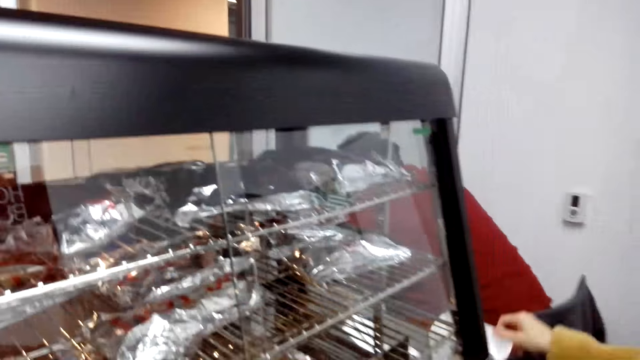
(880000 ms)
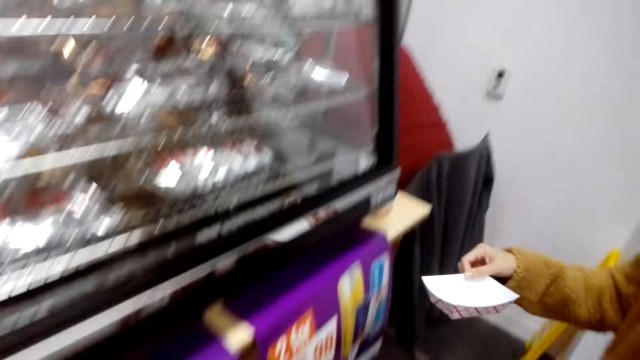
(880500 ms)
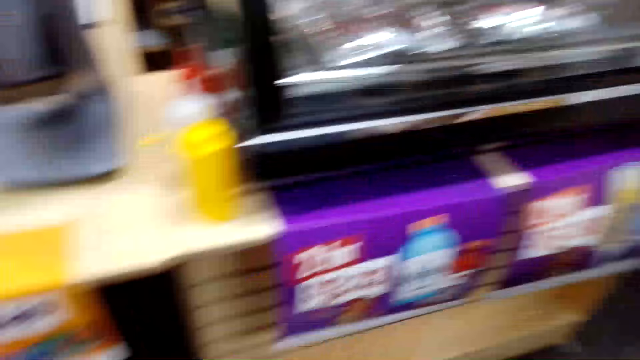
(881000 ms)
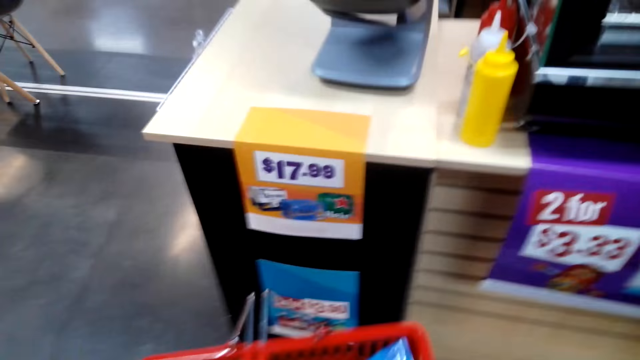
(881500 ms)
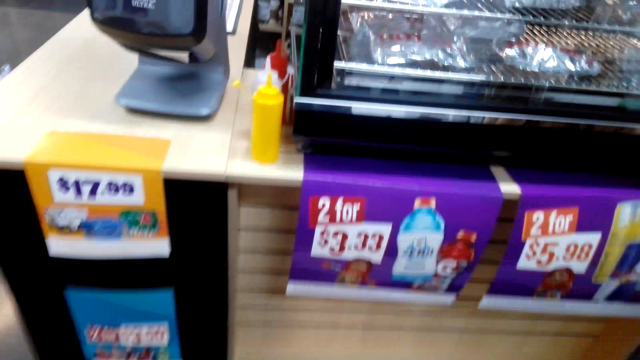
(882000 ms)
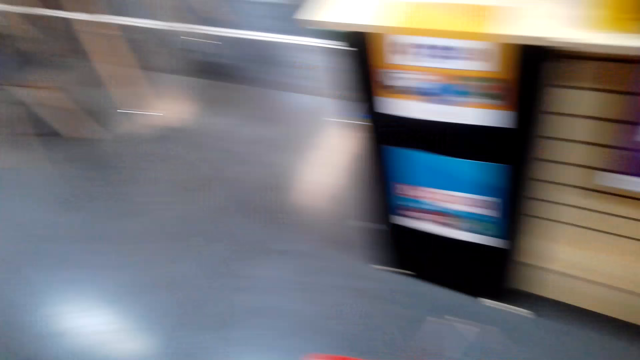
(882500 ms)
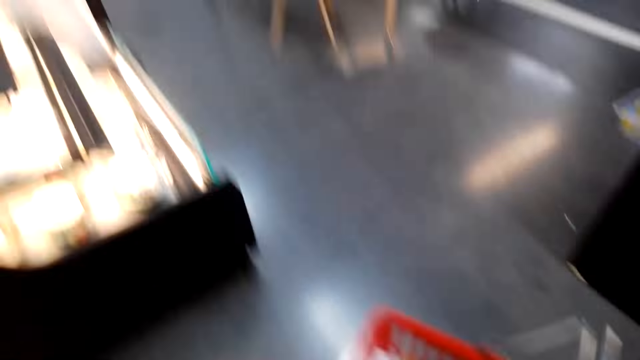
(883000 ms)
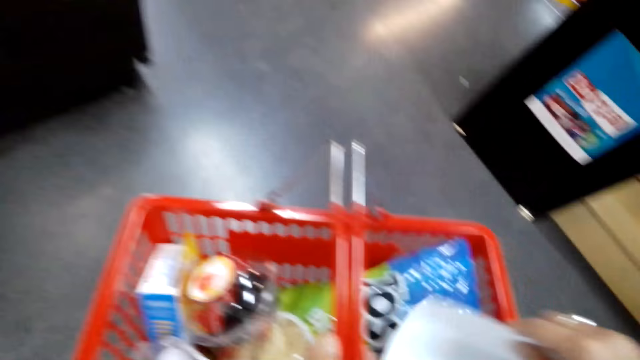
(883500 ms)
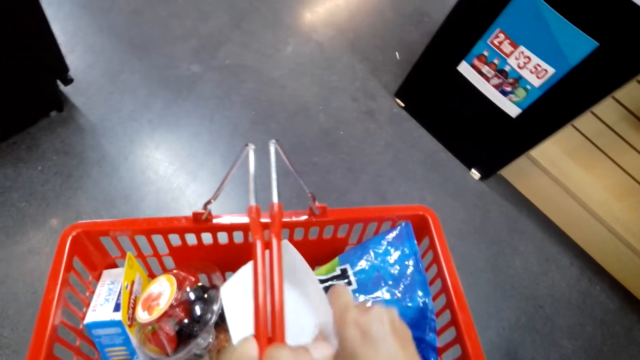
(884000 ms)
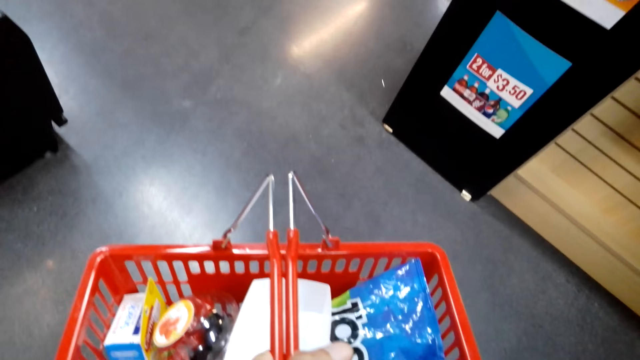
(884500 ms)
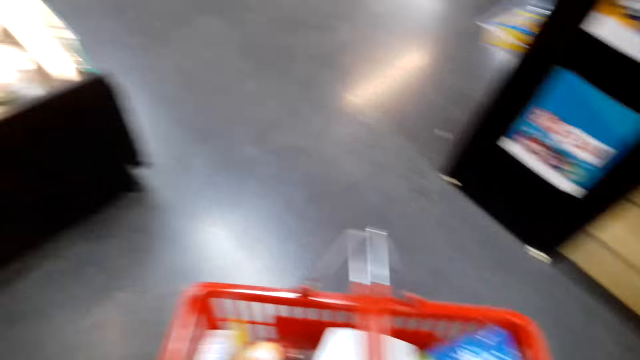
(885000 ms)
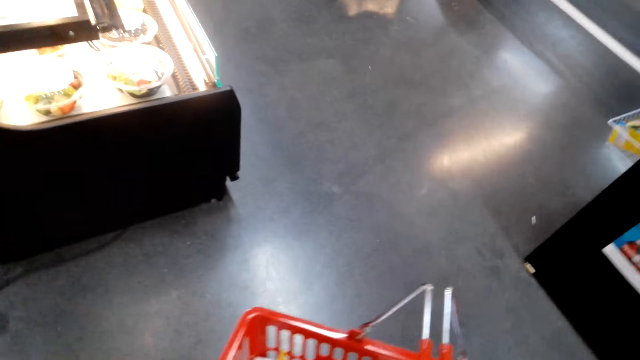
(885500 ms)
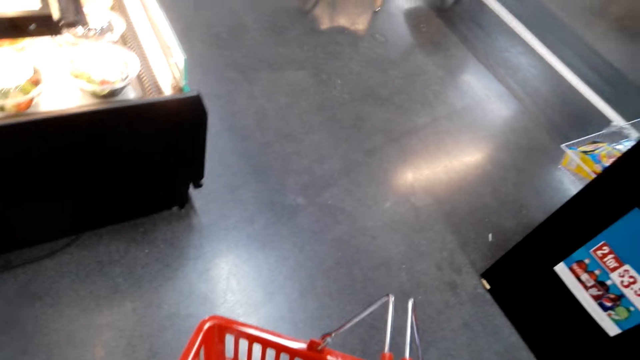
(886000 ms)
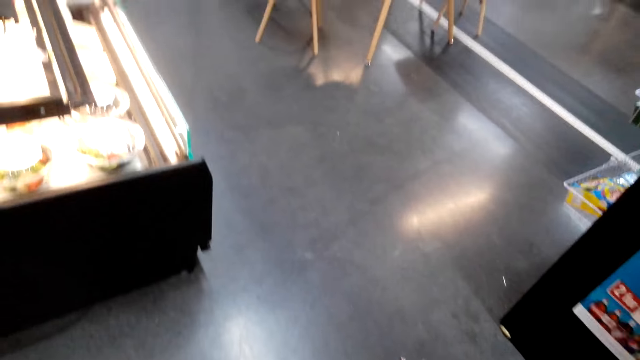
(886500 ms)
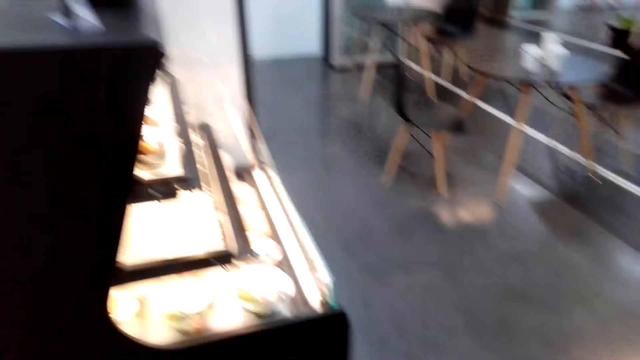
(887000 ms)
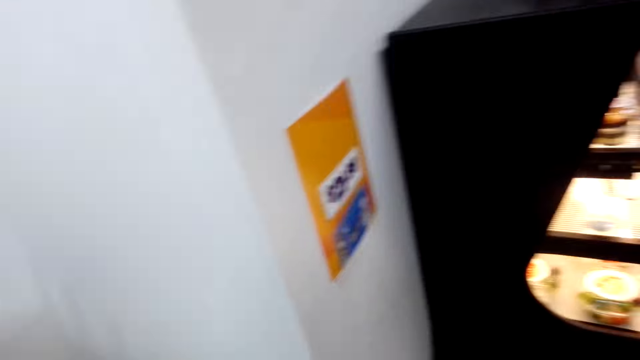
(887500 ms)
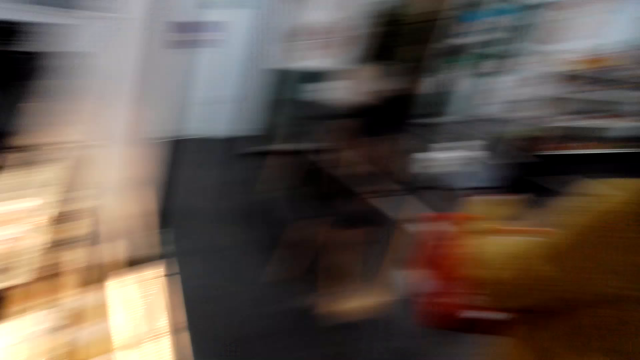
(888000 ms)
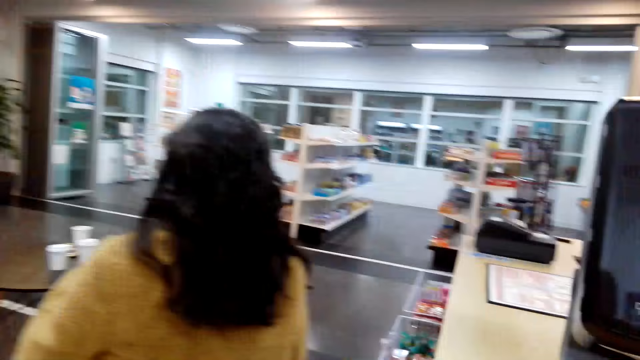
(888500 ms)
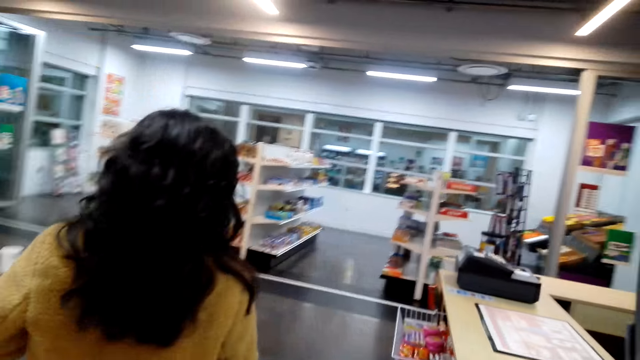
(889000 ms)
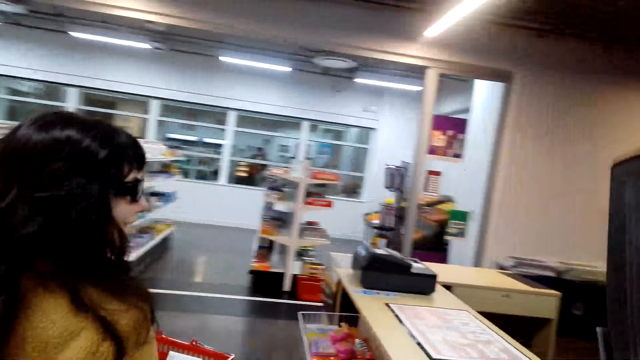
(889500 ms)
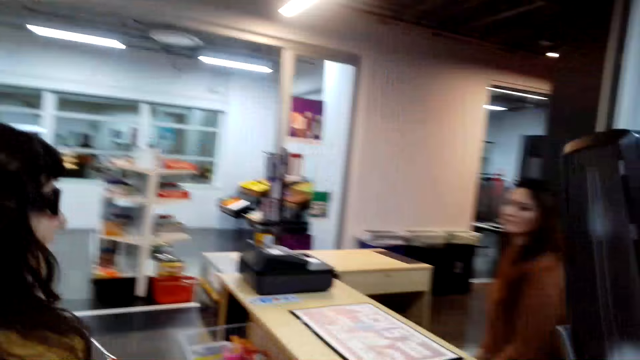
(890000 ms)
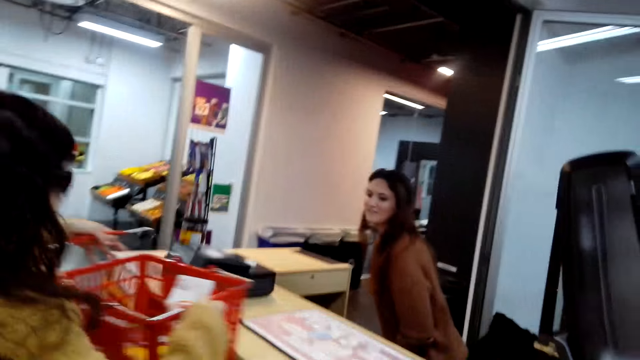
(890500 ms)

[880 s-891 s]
The lady carries a dish. The camera wearer walks around. They put the food in the basket. They look around. They walk around the store.

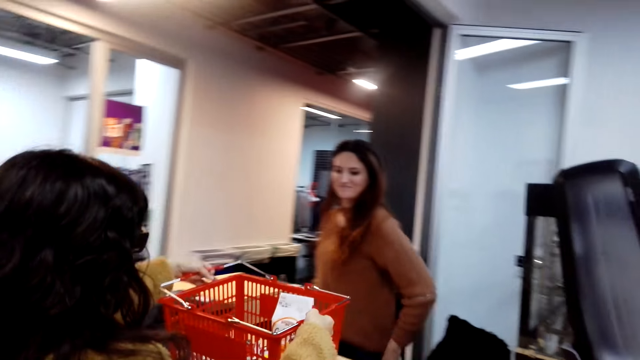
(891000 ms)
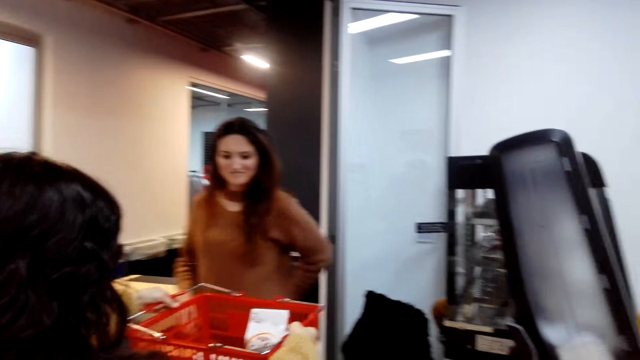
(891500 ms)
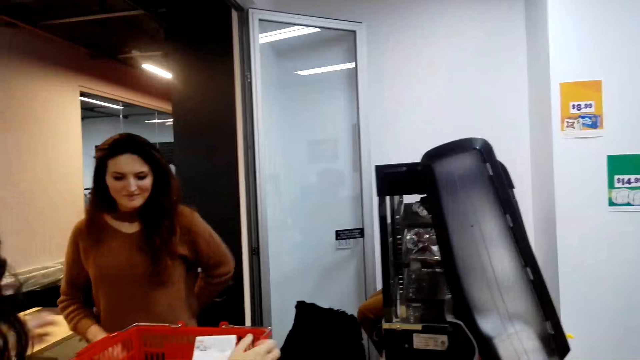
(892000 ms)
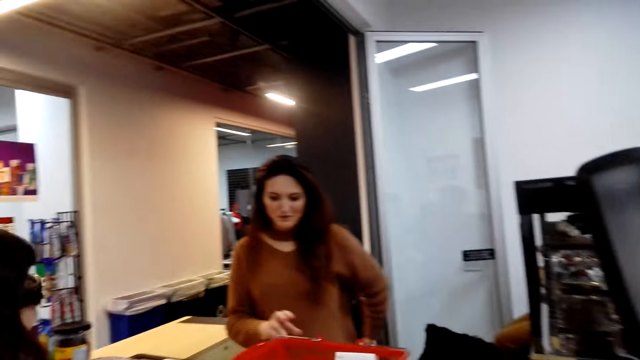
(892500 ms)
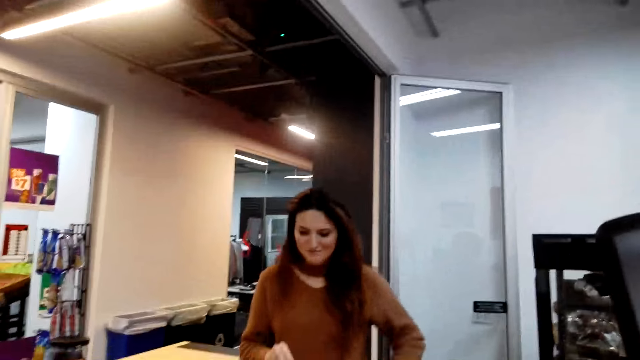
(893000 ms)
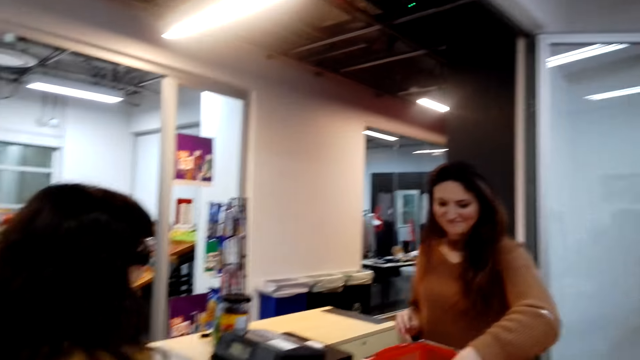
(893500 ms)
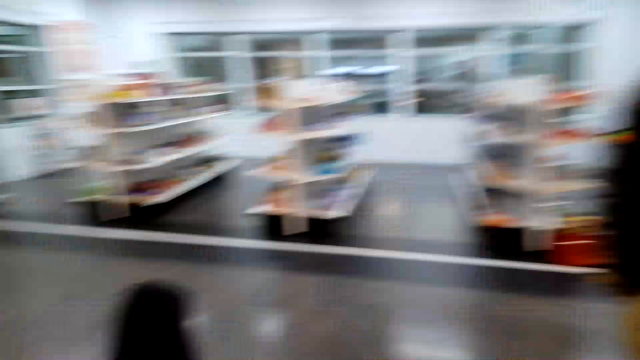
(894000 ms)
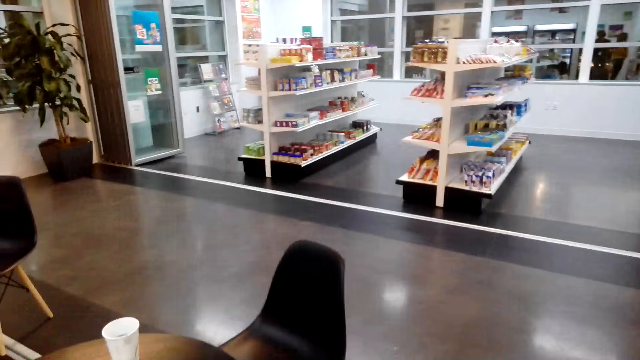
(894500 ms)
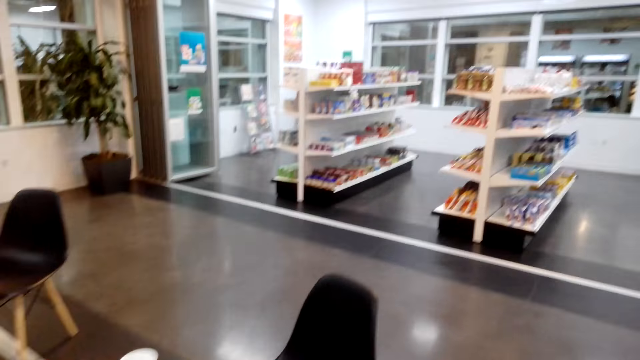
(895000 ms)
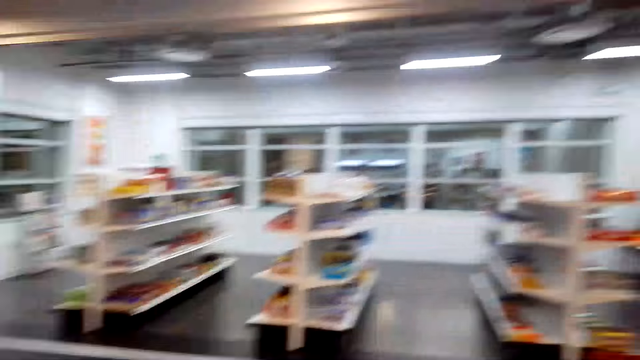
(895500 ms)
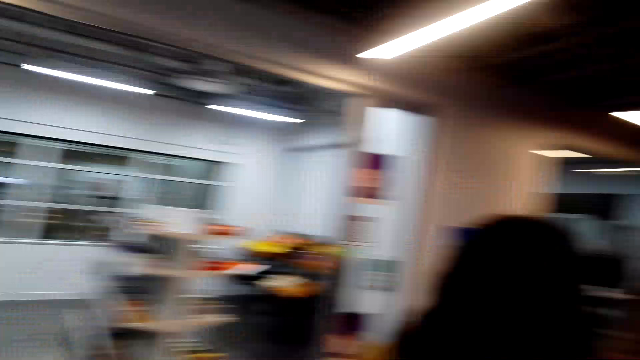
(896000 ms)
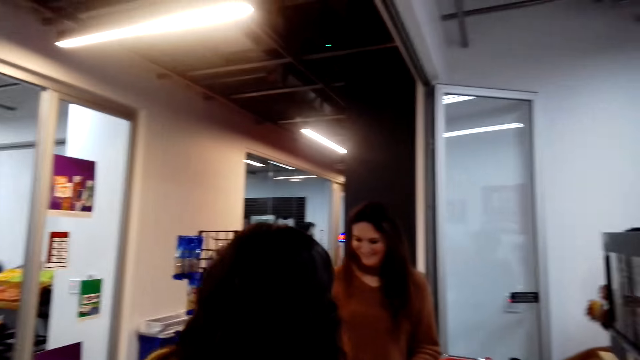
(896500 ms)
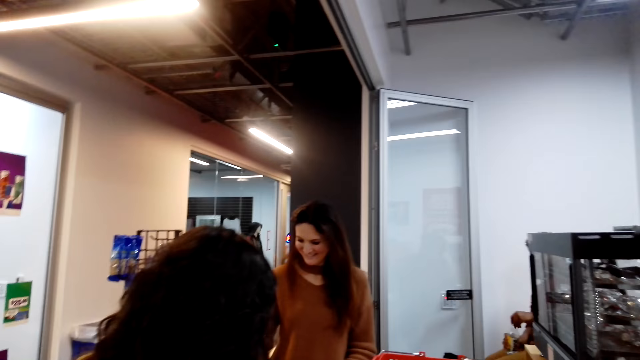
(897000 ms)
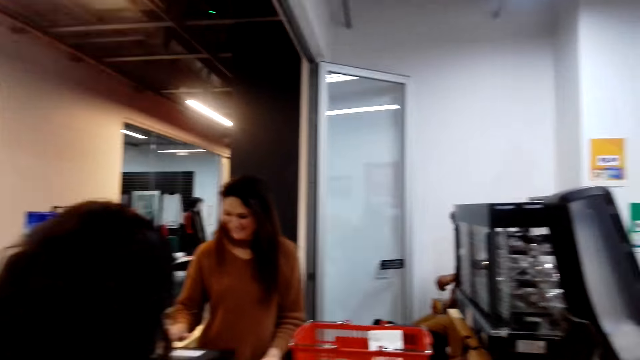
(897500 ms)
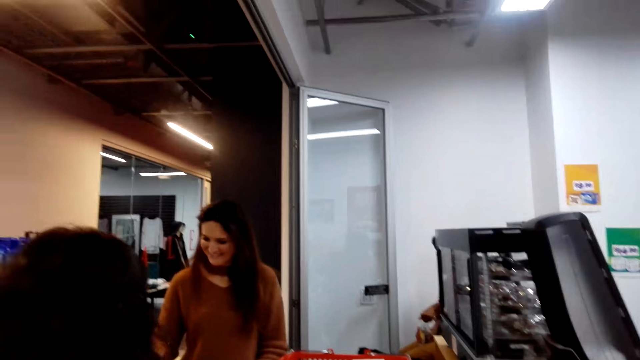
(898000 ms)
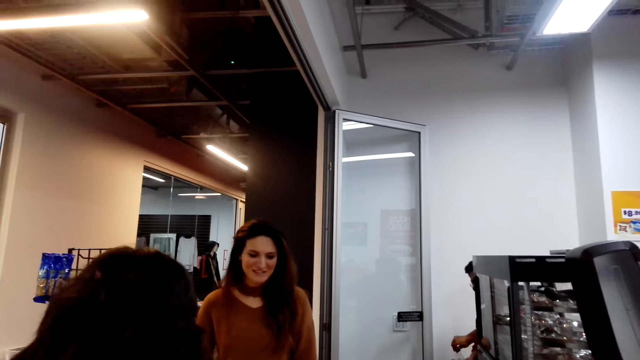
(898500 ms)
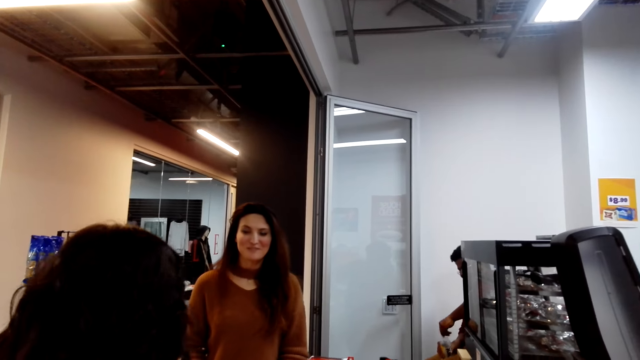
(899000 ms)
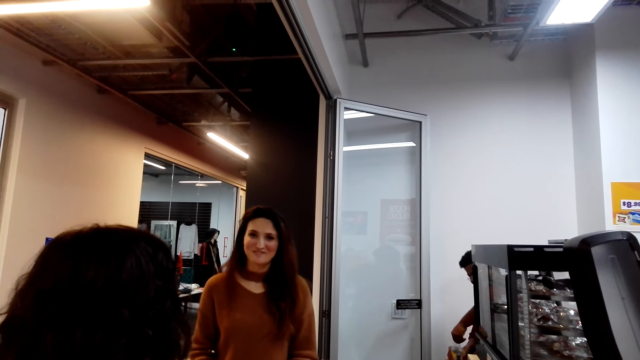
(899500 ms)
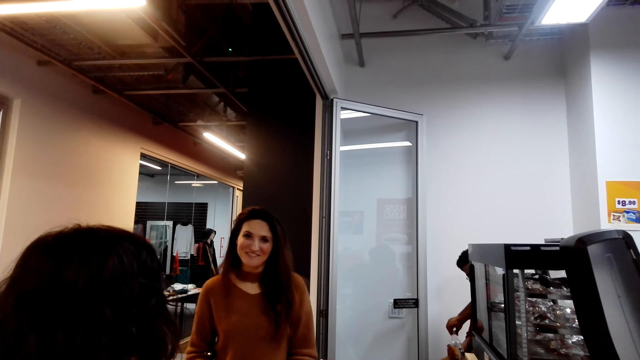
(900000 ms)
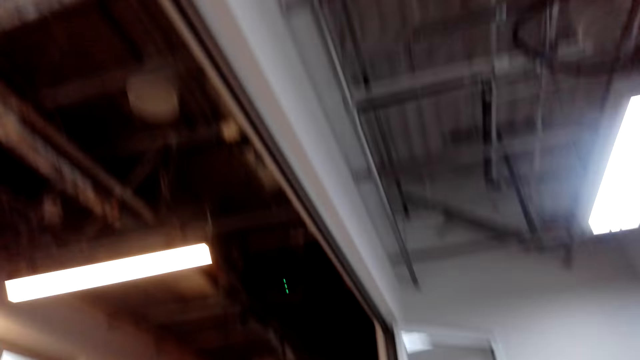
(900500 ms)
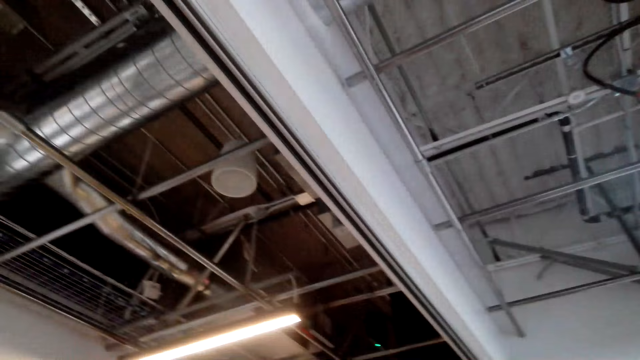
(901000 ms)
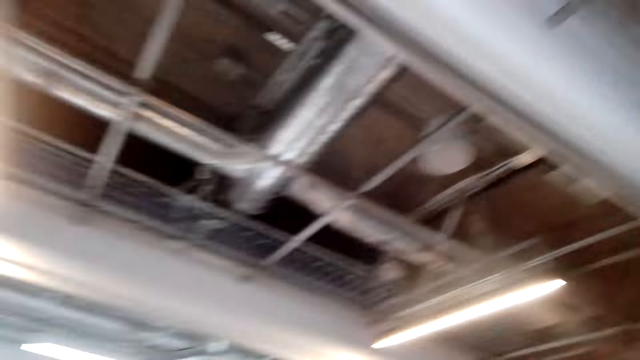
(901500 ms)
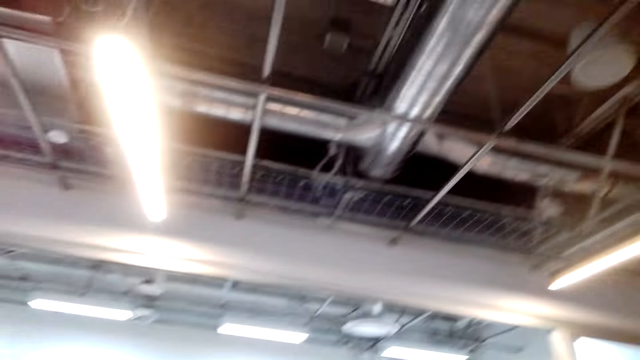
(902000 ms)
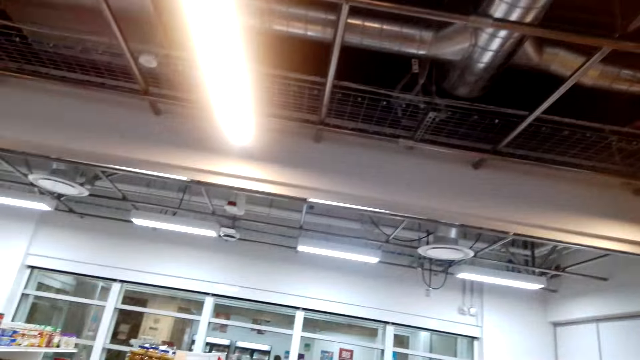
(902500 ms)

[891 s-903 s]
The lady puts the basket on the counter. The camera wearer looks around the store. A cashier talks to the camera wearer.
